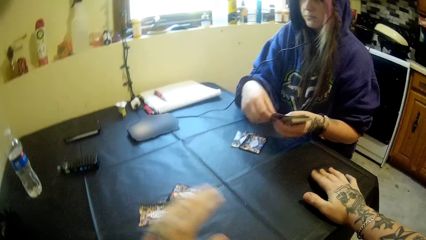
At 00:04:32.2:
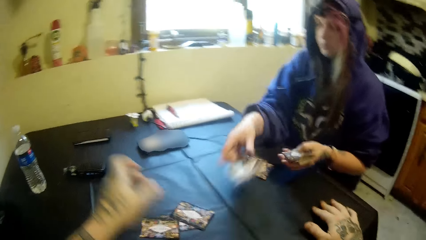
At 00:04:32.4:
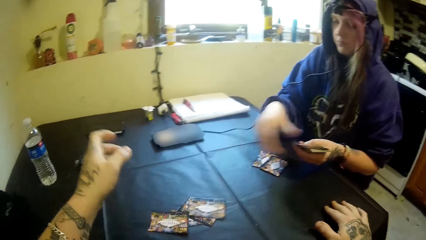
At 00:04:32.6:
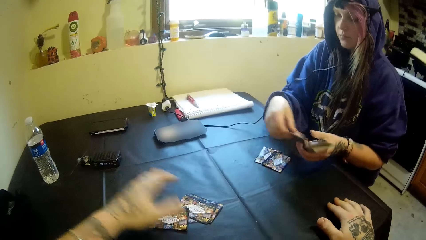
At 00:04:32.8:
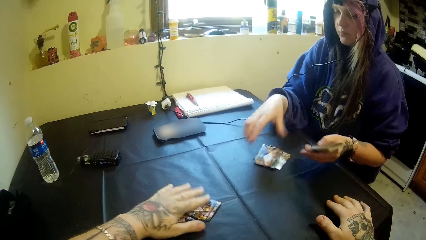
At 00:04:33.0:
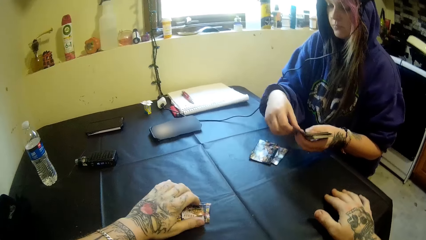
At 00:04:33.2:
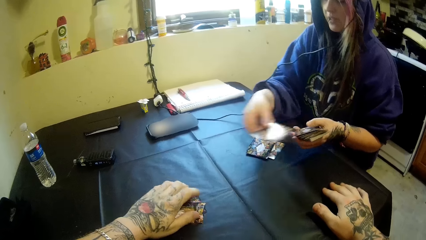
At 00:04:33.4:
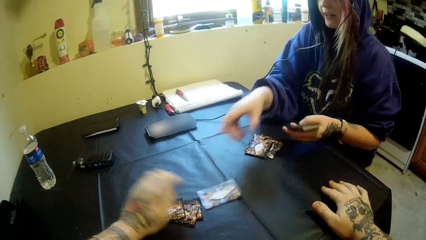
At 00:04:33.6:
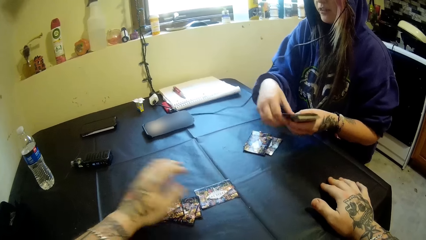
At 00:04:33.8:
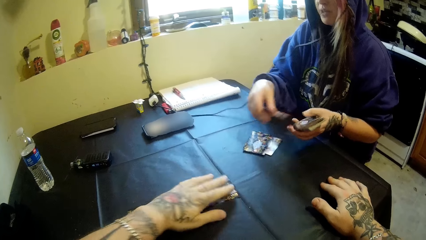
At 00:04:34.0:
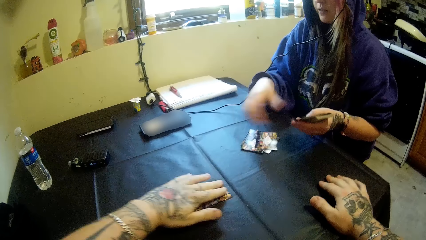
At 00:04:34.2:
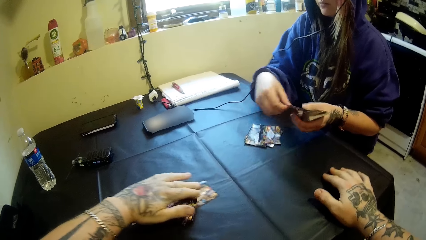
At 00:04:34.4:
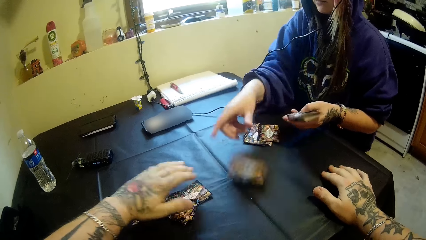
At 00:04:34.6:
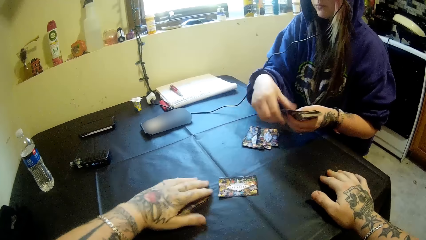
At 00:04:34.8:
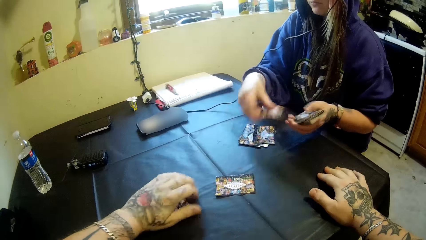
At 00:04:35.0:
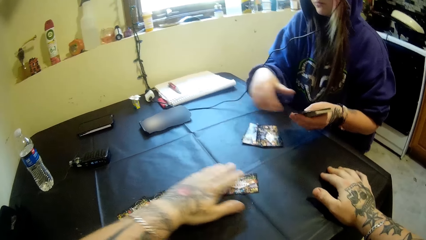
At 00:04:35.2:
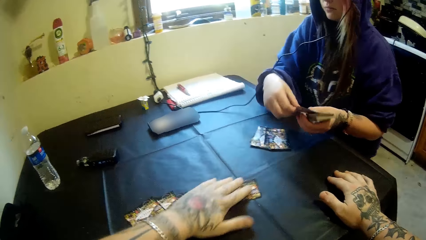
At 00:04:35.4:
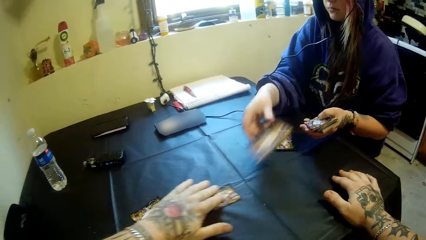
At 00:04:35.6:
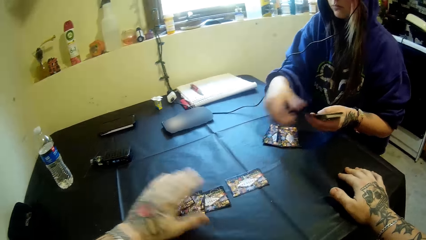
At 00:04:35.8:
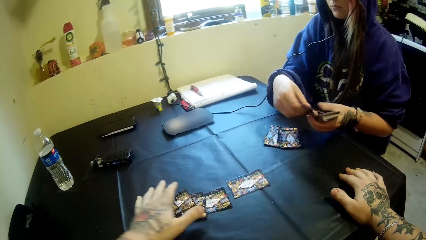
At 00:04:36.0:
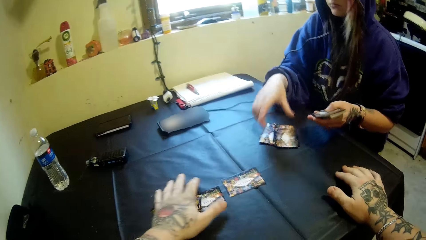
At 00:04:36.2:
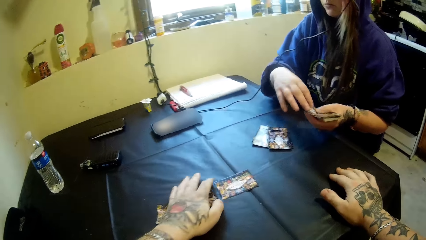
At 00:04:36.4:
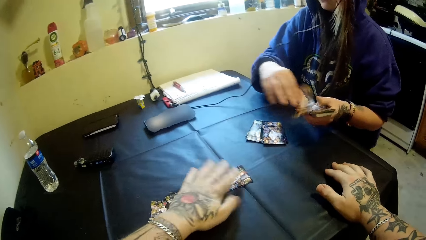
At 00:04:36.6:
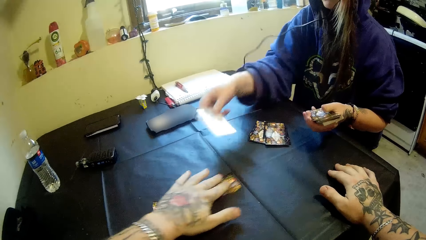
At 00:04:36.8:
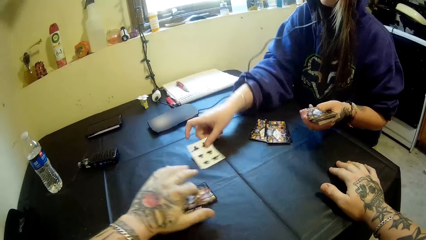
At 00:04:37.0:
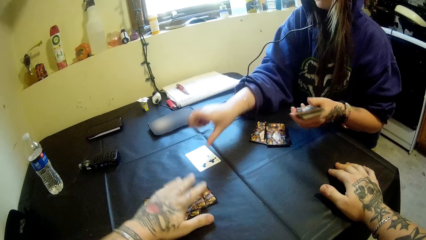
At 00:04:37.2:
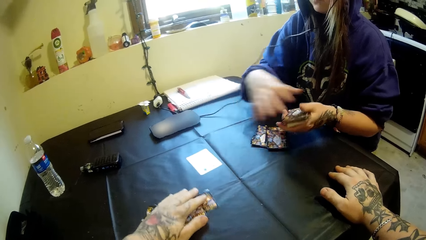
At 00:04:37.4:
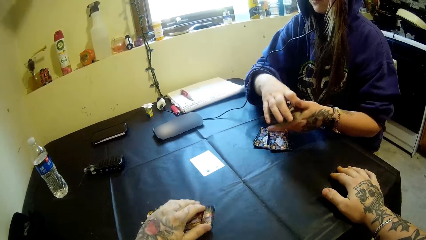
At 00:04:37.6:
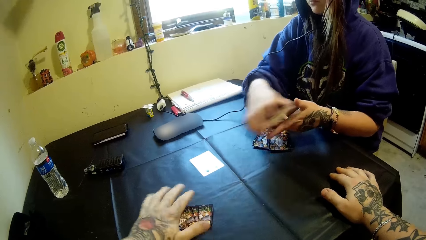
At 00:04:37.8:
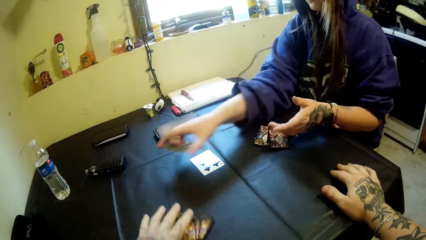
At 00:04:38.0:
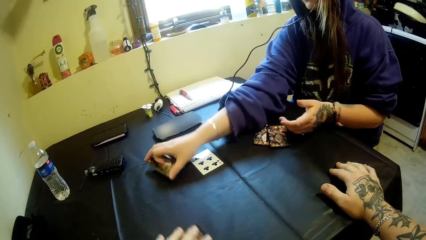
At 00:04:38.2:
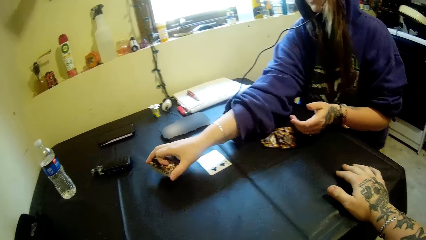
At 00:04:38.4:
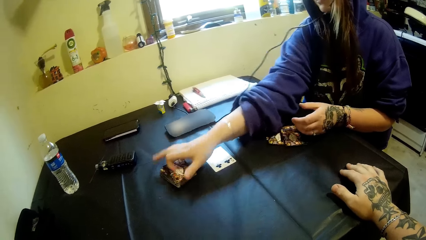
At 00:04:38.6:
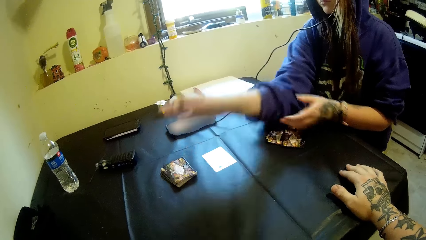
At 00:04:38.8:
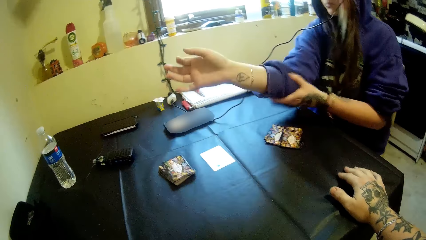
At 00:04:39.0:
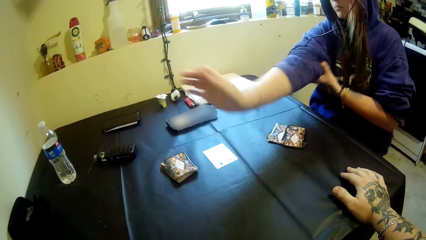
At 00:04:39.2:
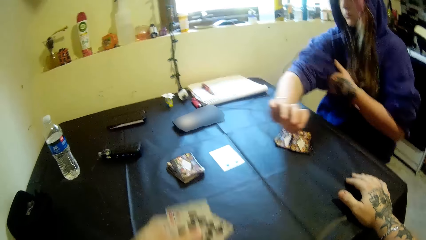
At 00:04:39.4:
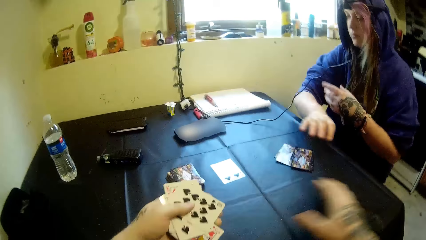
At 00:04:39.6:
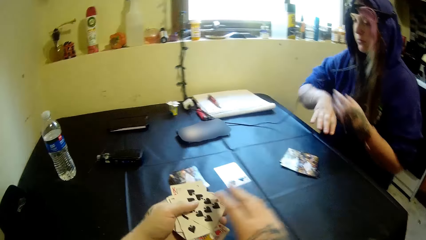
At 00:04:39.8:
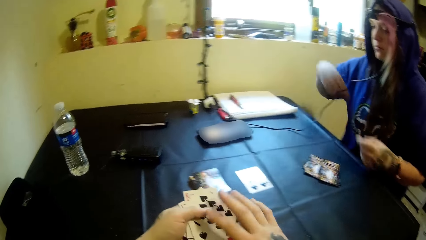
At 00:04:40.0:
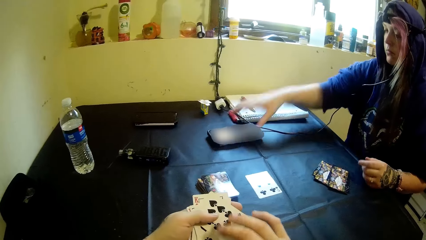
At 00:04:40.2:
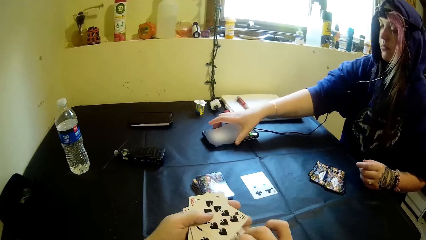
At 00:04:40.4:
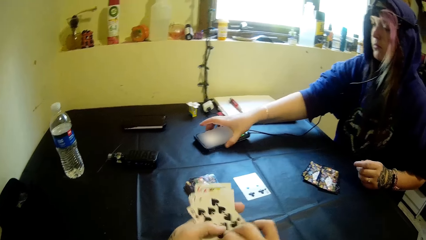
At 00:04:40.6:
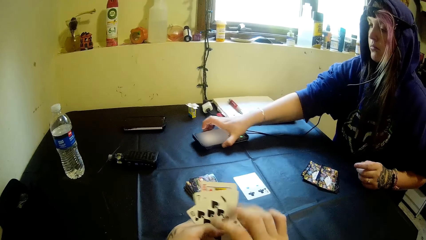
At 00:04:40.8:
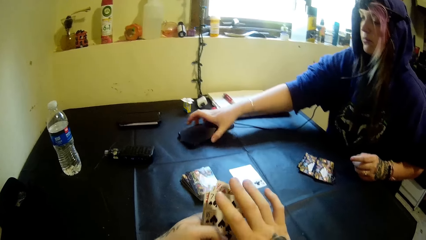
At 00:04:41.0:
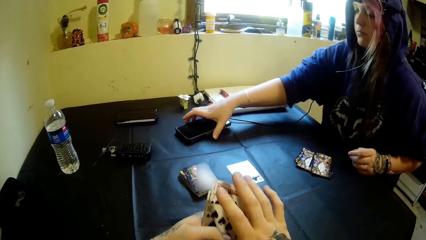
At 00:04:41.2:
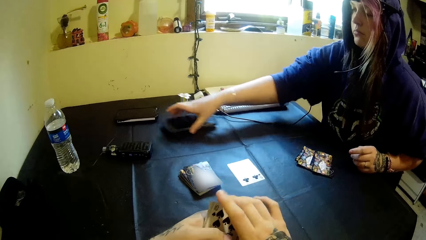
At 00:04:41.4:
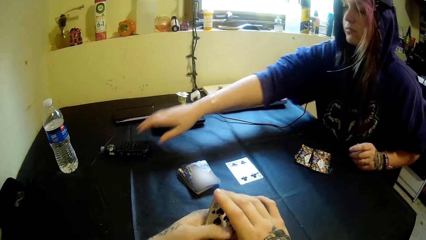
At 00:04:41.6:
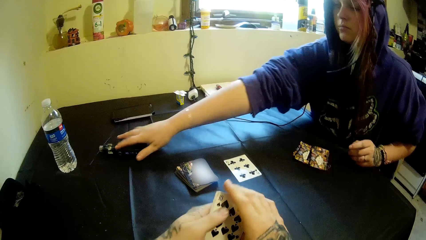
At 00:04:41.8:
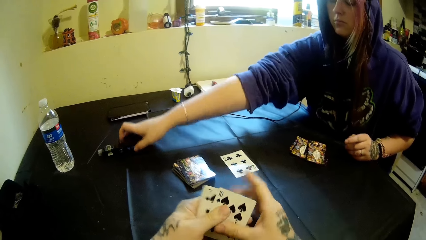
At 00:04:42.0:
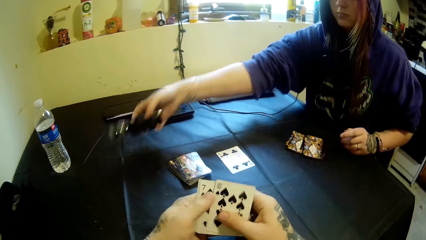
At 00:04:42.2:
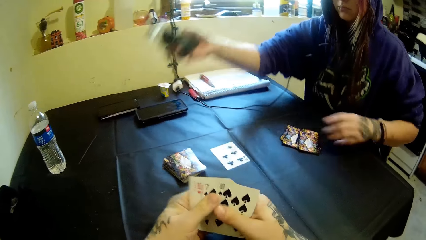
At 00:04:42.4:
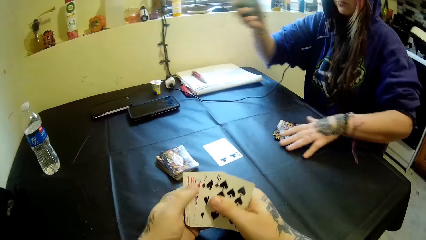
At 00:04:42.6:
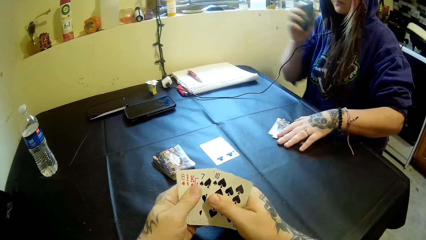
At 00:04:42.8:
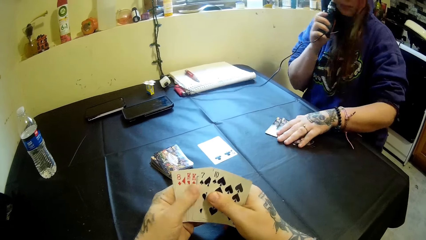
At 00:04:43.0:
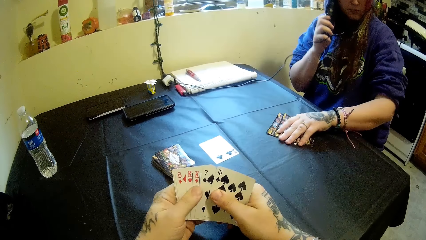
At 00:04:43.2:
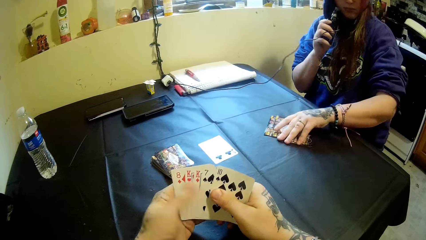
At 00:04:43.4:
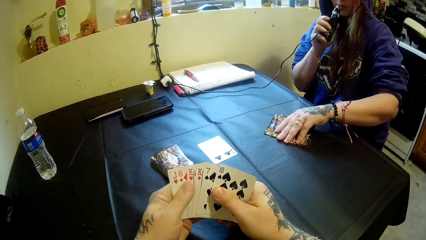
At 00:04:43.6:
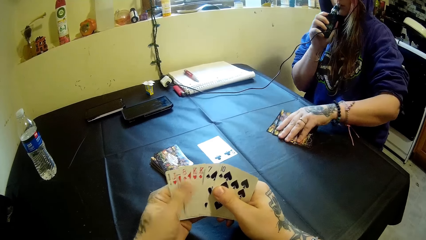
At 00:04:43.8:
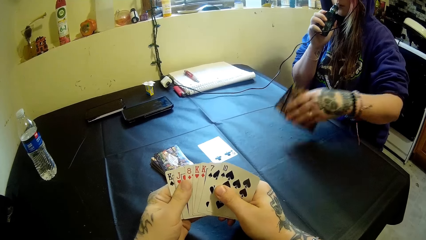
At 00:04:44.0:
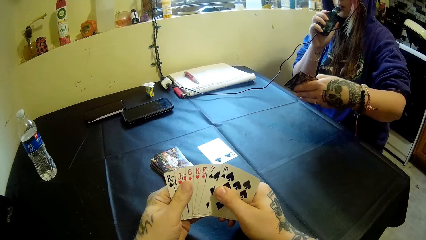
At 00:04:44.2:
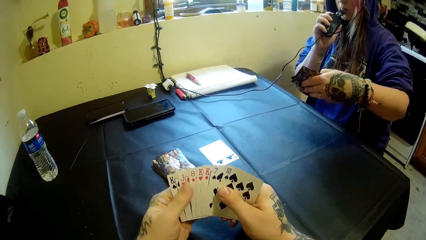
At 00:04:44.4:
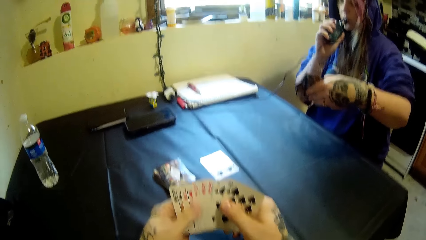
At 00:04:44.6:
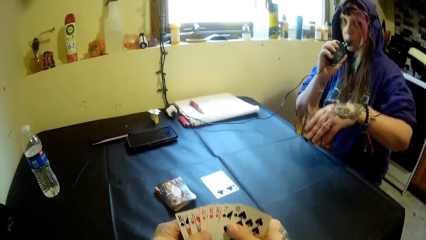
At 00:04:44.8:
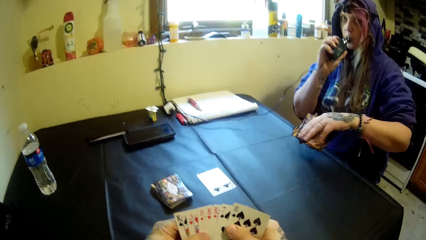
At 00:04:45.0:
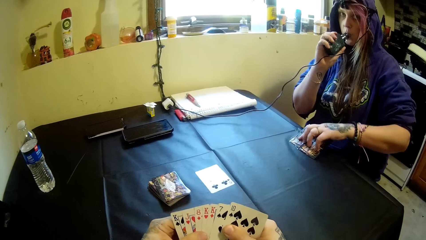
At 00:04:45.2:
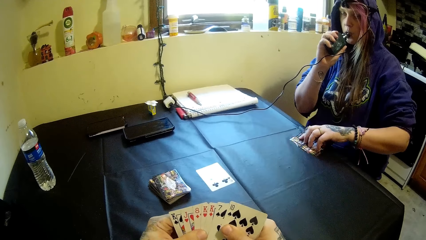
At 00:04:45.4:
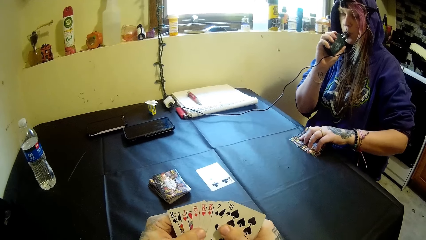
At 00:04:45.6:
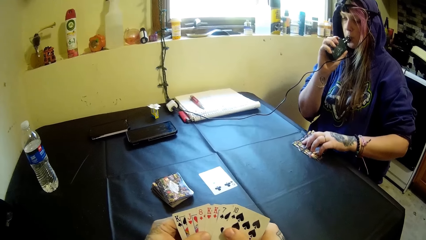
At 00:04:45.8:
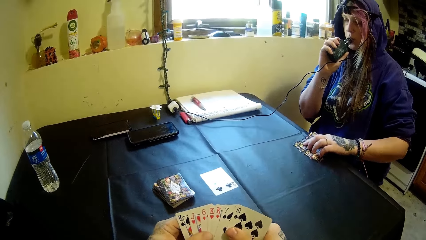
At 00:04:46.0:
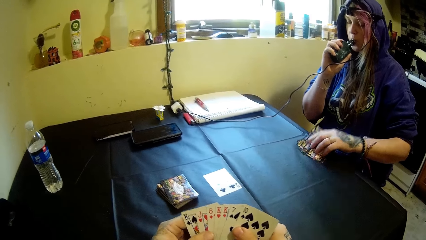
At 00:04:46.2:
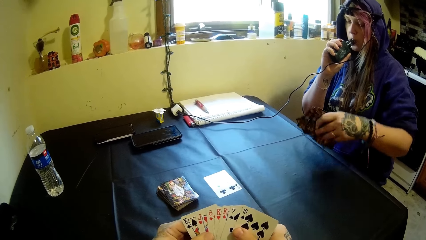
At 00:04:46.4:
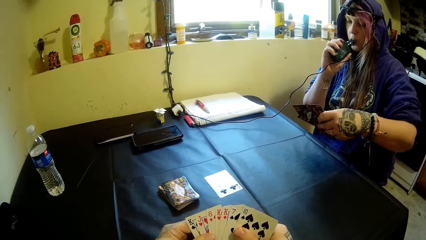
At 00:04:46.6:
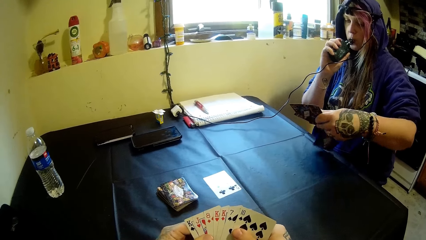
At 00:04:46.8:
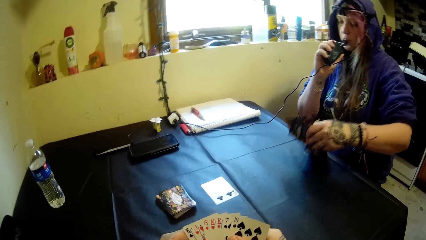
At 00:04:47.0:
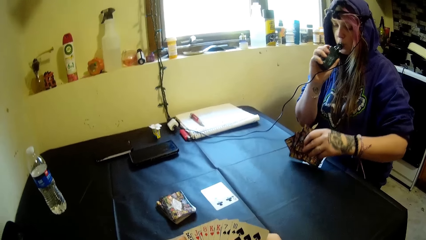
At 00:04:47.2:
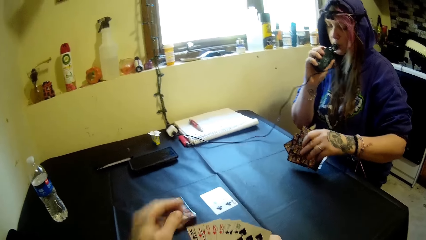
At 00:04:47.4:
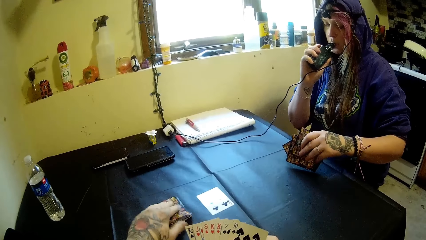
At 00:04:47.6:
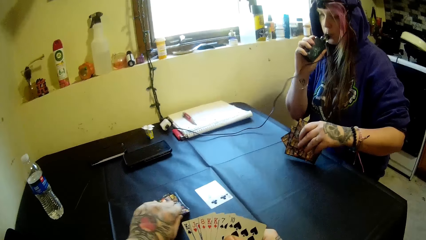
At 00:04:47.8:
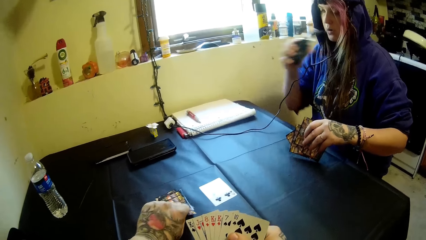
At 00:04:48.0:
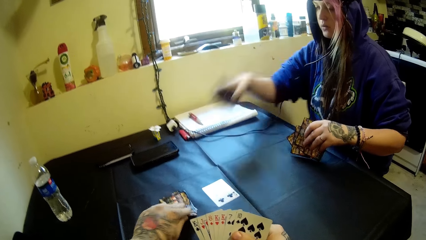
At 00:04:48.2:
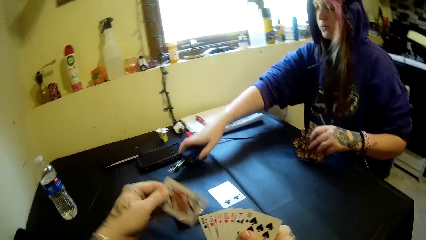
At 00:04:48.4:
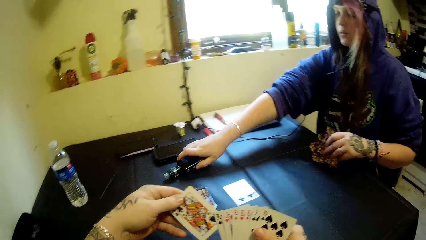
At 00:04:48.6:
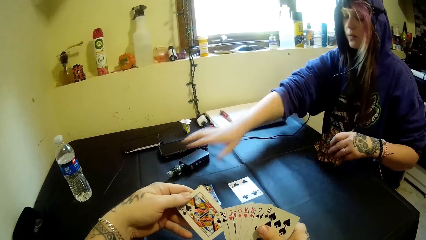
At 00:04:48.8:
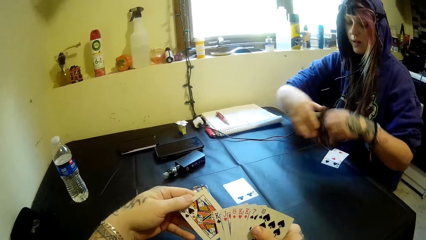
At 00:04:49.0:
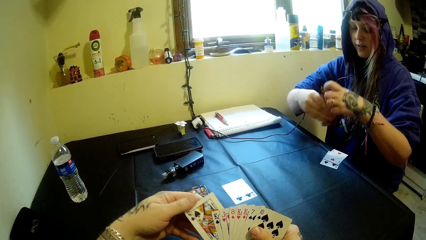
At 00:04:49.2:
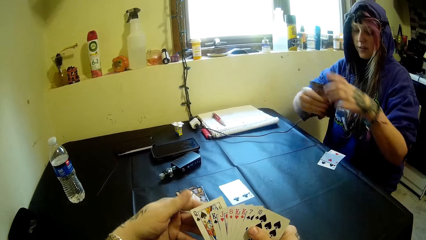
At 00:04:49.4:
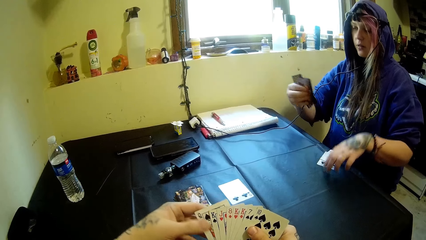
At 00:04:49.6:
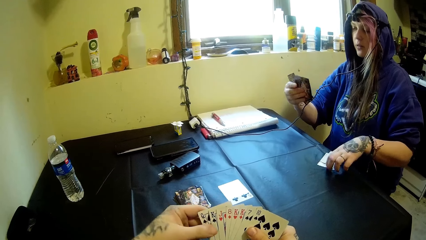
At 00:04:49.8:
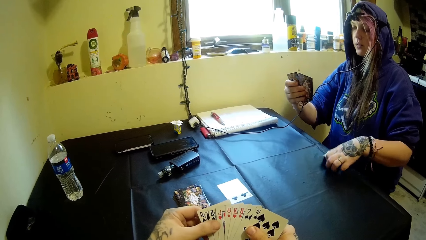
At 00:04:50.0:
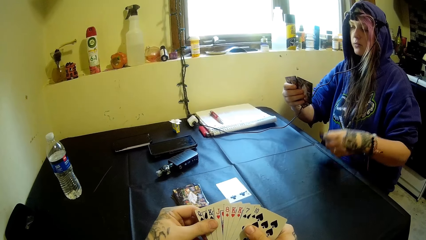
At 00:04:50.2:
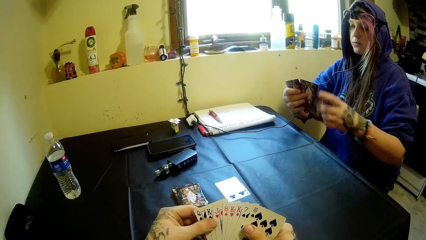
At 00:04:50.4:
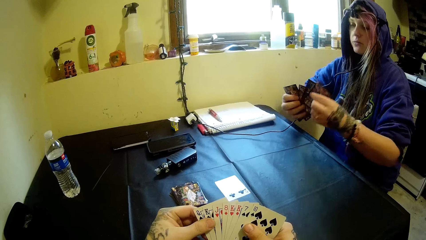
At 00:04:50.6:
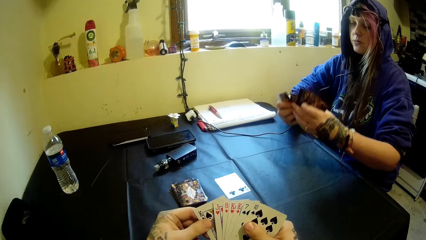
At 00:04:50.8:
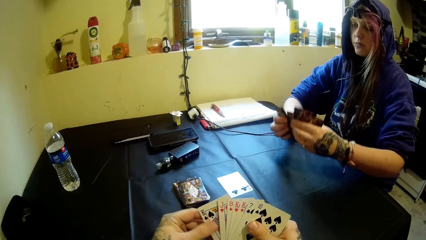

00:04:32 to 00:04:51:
The camera wearer adjusts the cards on the table. A woman drops a stack of cards on the table. The camera wearer picks up the cards from the table. The woman changes the position of the phone on the table and holds the phone. The woman picks up the electric cigarette from the table, puts the cigarette in her mouth, picks up the cards from the table and checks her cards. The camera wearer smokes the vape. The woman drops the cigarette on the table. The camera wearer holds the cards. The woman picks up some cards from the table.
